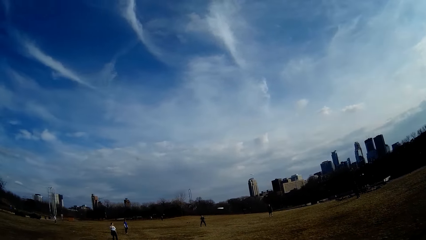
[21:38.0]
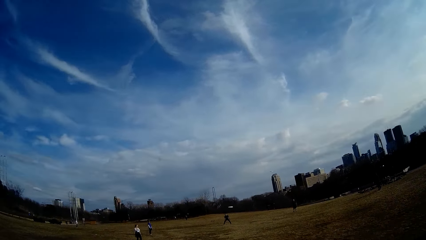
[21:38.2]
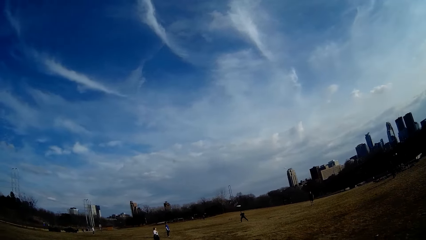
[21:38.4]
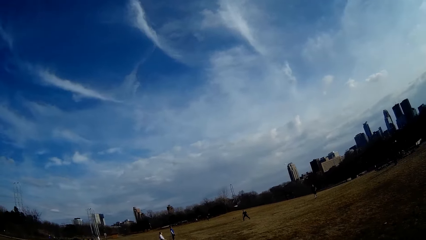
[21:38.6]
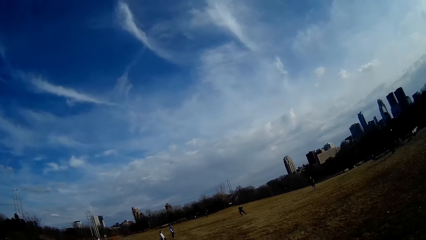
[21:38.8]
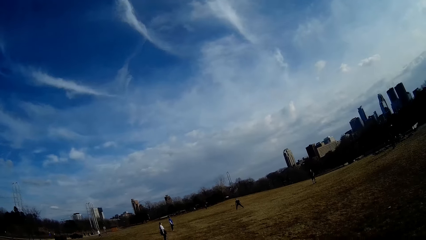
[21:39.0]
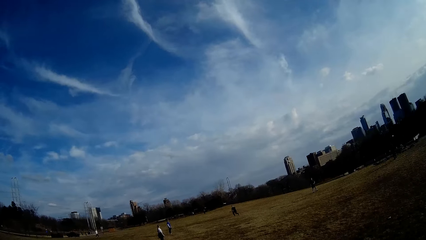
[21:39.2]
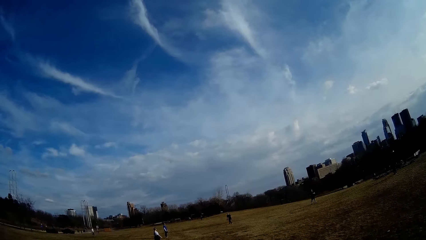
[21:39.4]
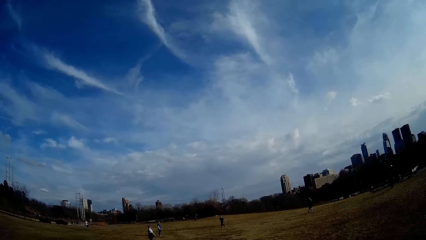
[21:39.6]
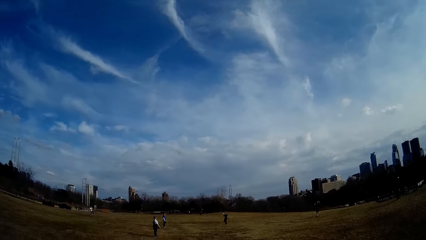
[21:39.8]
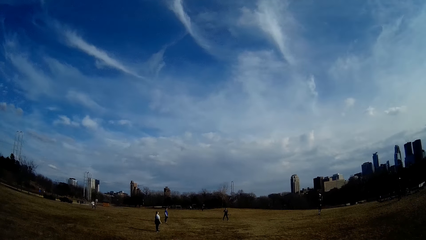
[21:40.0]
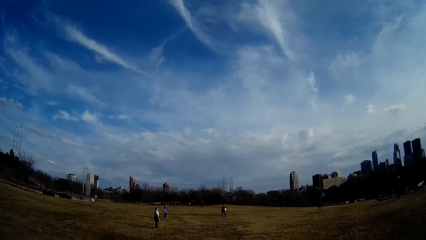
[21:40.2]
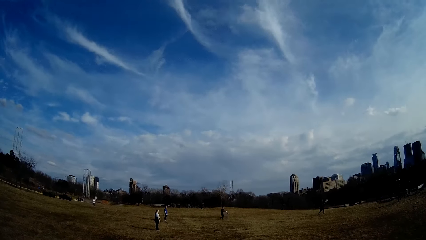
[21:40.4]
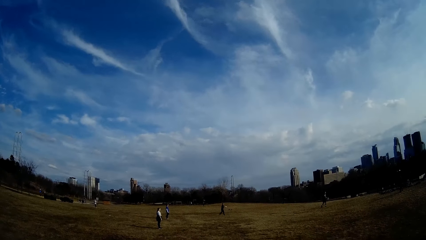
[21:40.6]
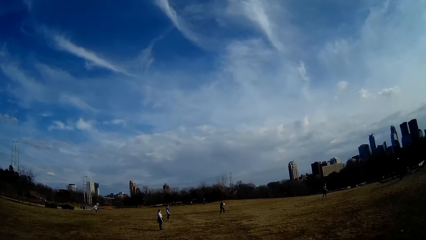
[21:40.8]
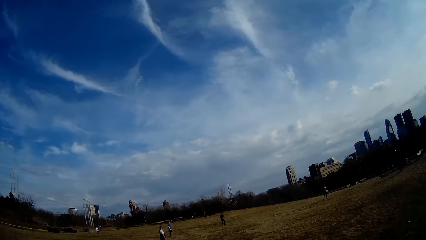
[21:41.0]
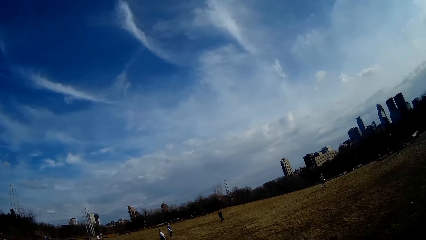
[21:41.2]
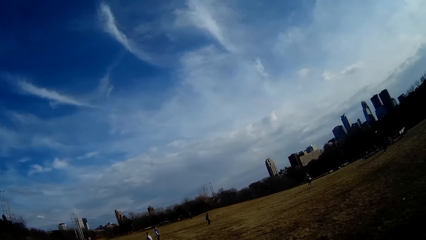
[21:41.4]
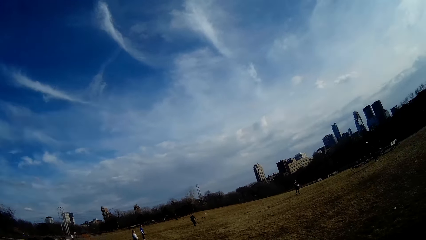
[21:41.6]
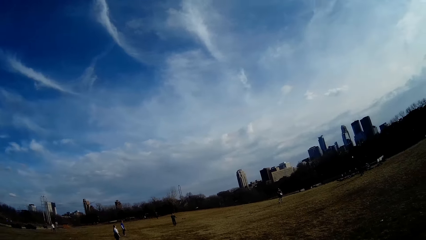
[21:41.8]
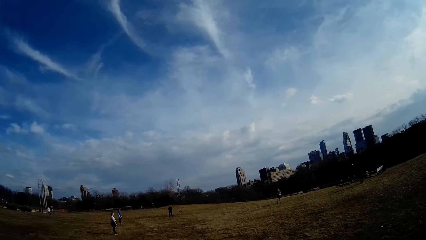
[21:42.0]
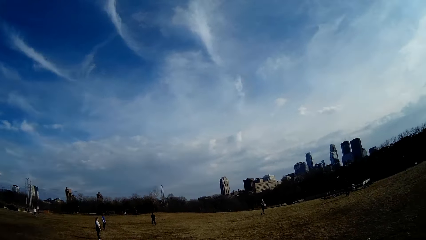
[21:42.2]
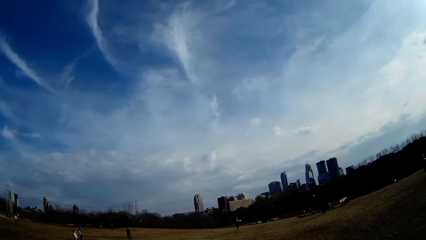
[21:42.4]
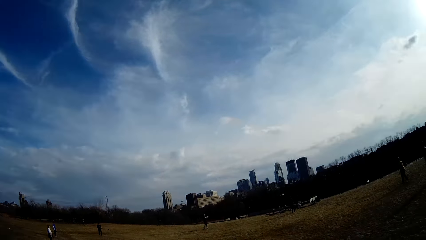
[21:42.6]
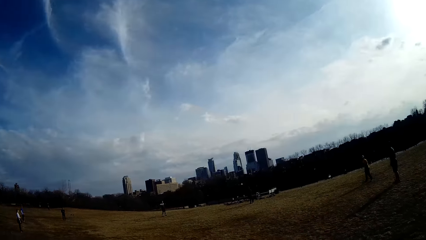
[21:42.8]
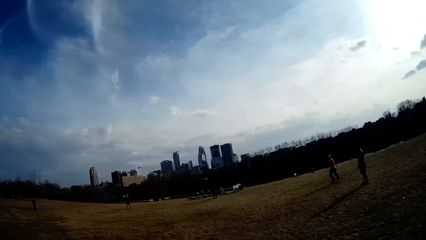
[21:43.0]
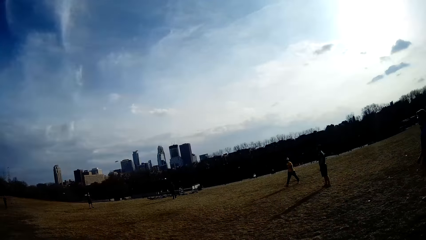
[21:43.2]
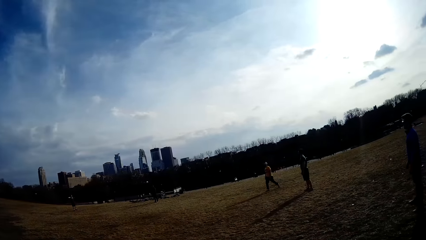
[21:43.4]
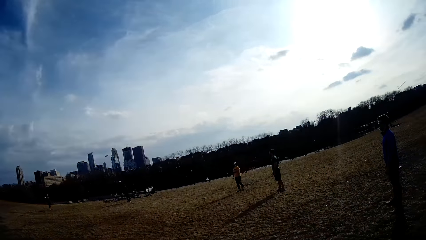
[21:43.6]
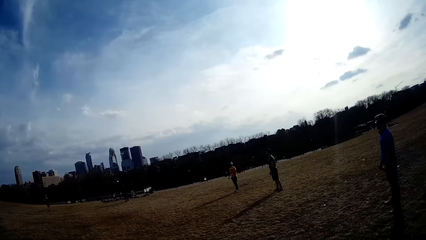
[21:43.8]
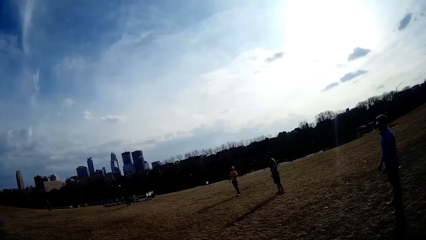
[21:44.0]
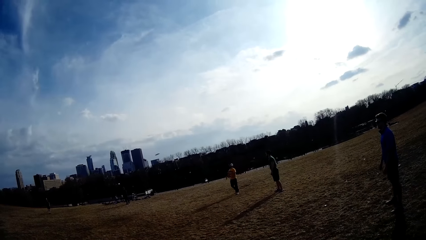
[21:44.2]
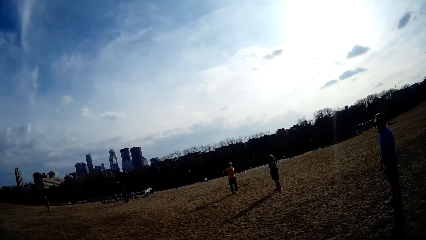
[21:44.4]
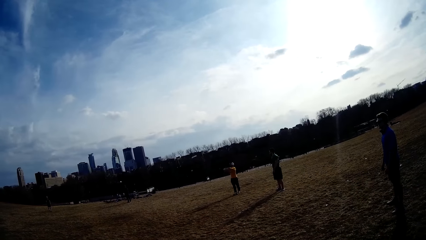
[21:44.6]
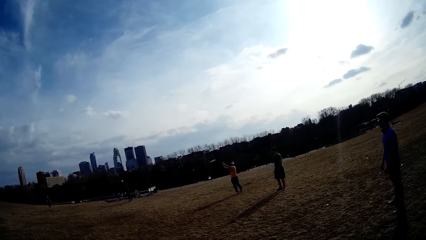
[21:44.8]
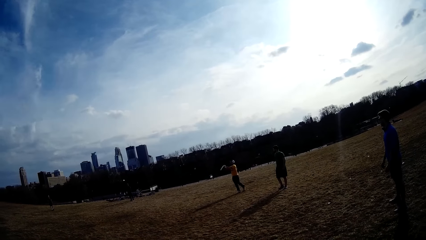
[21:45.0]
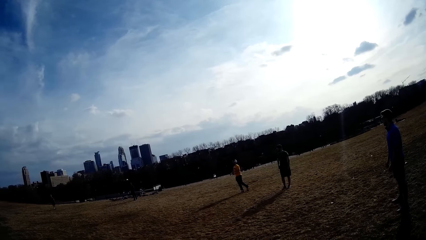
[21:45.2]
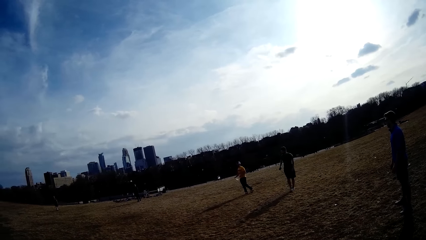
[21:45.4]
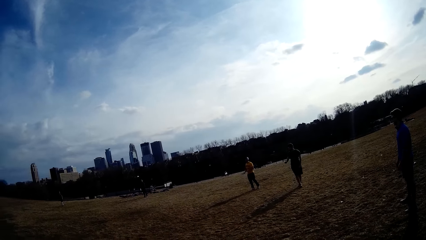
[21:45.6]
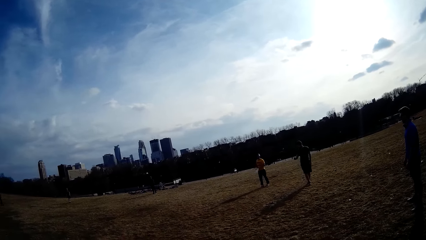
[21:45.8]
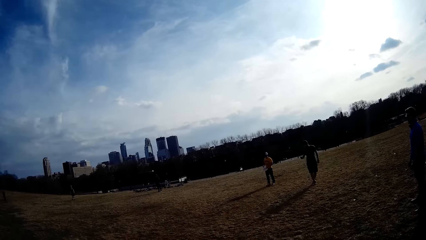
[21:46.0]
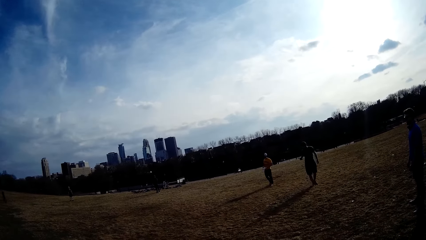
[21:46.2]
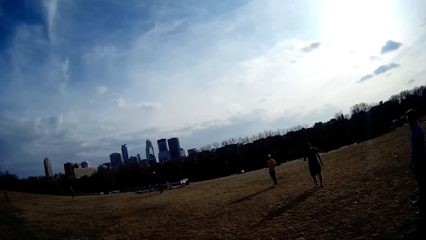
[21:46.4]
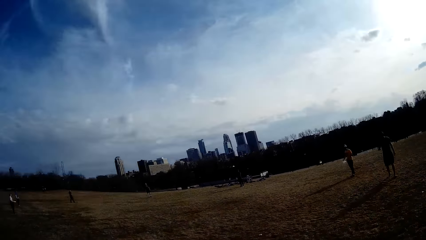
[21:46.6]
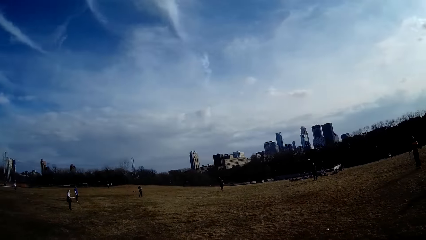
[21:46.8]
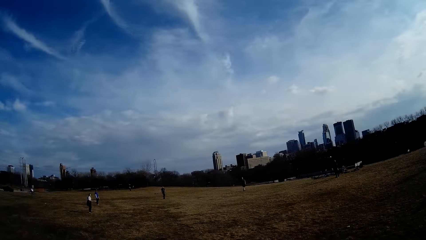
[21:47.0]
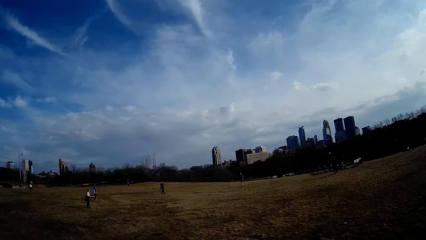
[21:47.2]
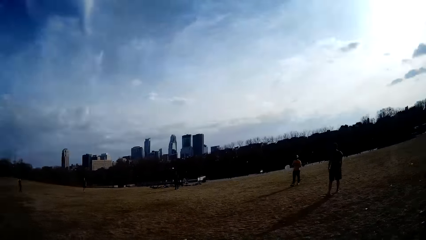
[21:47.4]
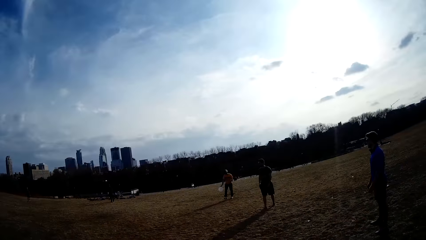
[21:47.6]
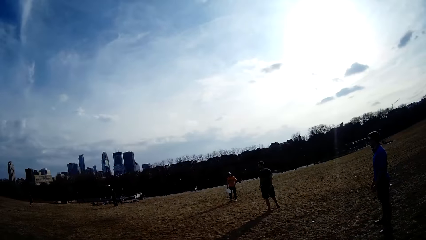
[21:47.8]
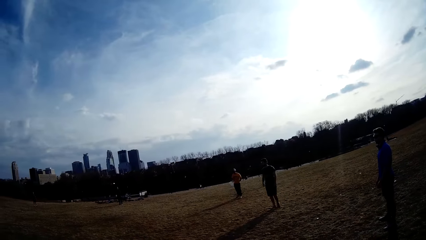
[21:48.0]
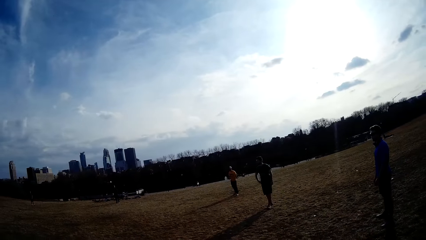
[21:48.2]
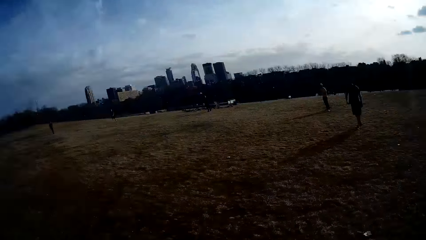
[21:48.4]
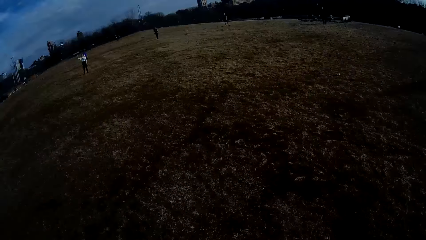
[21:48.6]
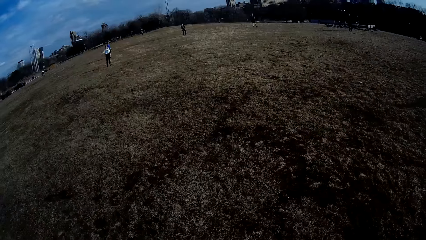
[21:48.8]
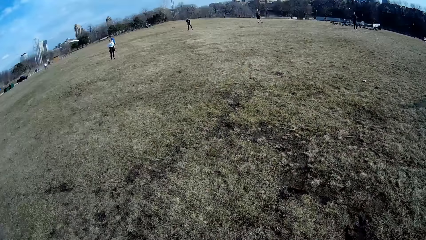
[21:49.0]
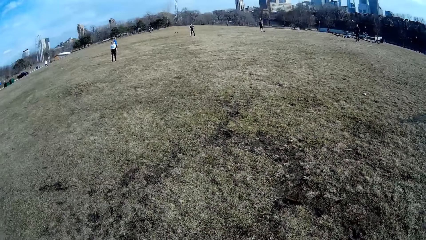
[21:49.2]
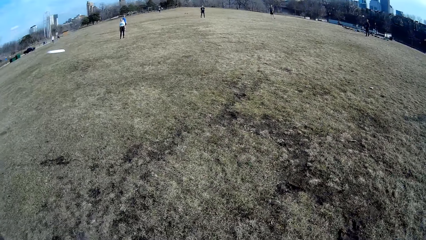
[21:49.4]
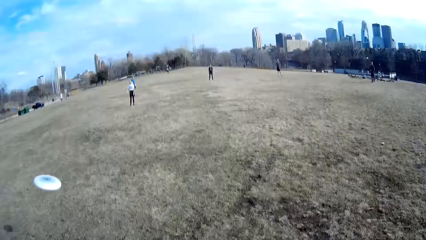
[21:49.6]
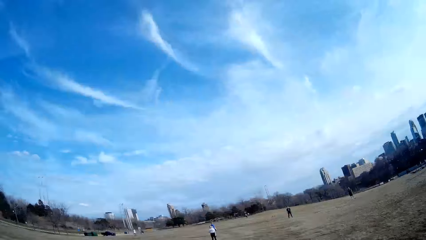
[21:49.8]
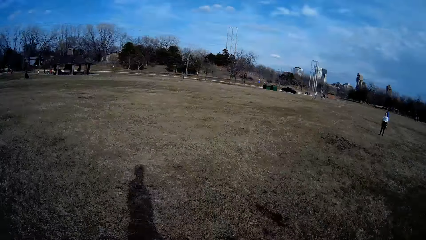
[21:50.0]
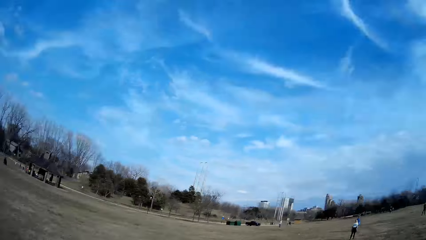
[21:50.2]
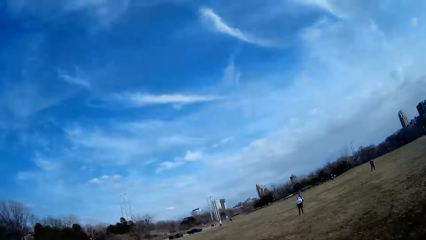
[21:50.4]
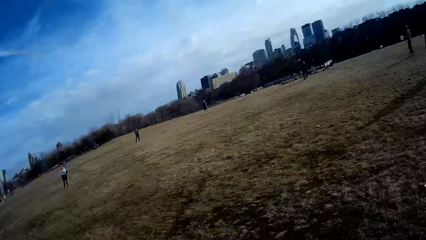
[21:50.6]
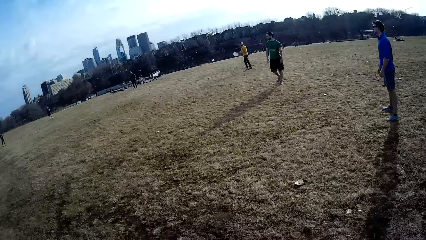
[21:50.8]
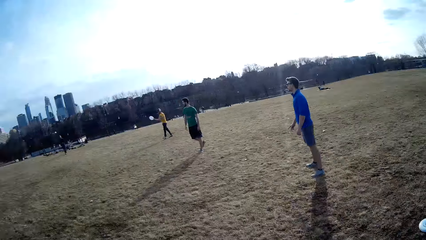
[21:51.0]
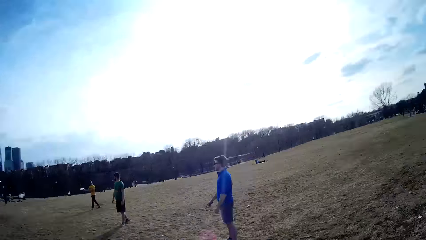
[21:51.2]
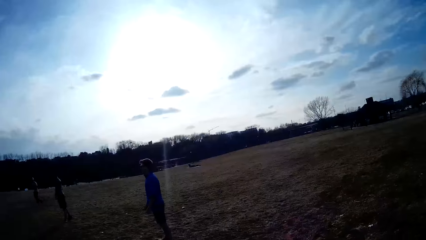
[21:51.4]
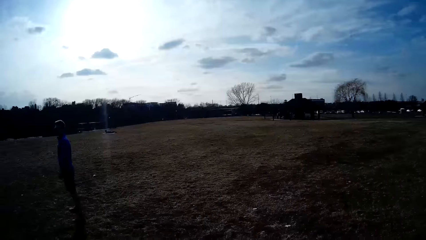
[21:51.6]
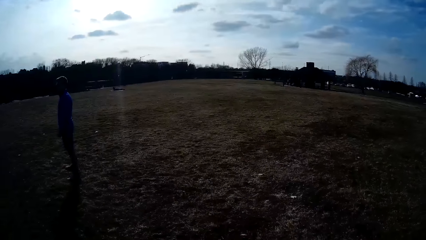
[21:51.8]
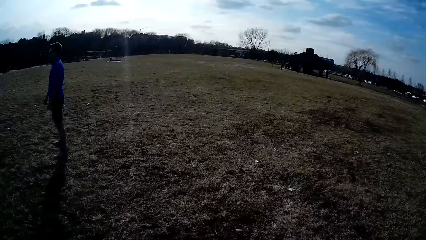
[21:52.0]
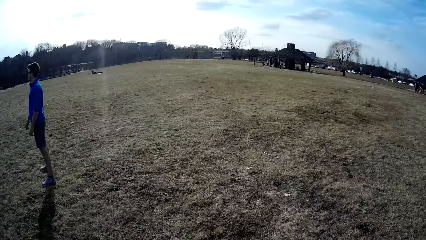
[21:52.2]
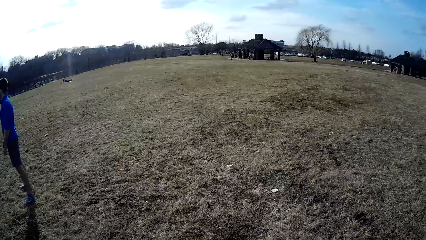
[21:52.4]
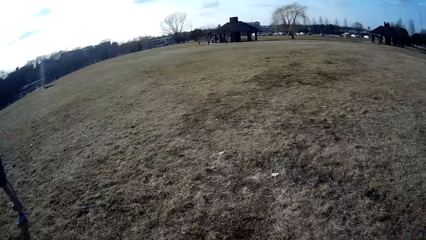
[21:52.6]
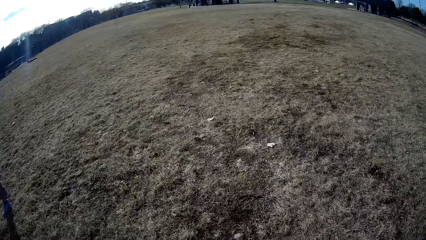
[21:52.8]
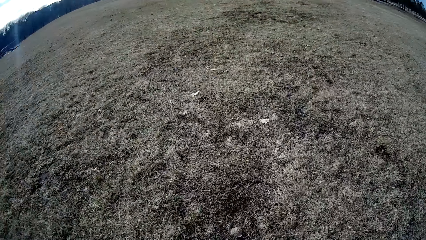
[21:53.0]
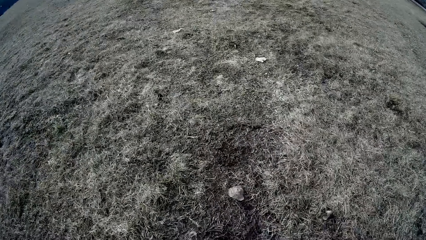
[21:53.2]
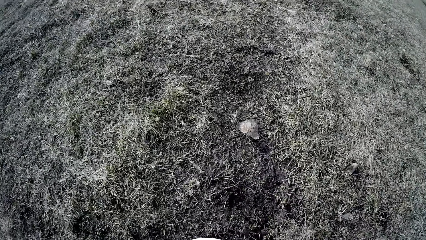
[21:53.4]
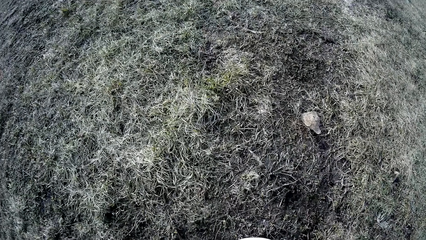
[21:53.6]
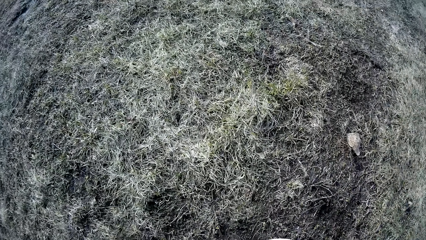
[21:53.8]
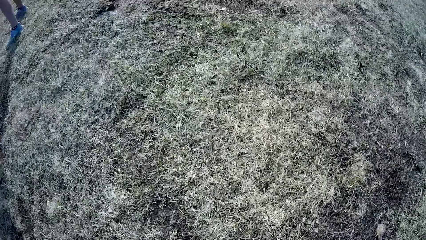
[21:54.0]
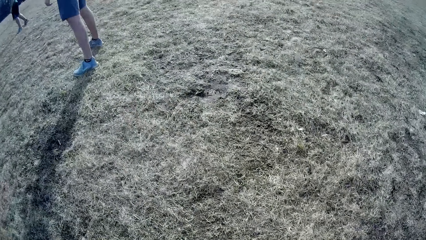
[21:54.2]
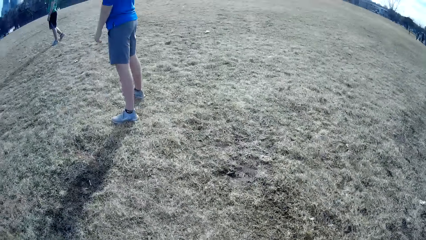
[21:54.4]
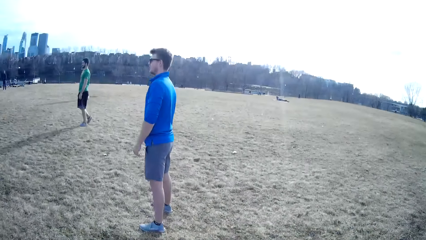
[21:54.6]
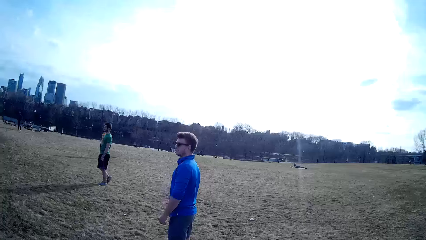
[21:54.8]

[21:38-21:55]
A man catches the white slate in the air. Another man catches the white slate in the air. A third man swings a bat. The second man throws the white slate in the air. The first man throws the white slate in the air. A fourth man catches the white slate in the air. A woman holds the white slate. The woman throws the white slate in the air.
